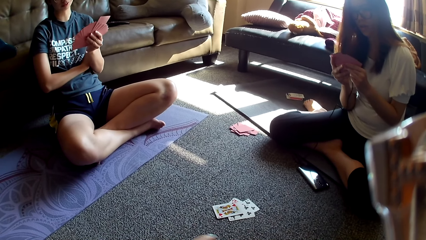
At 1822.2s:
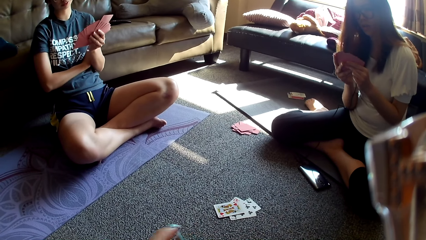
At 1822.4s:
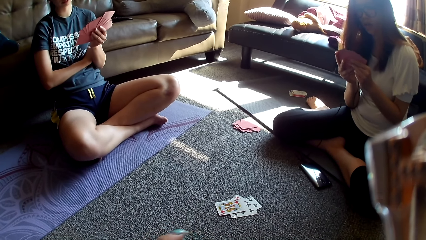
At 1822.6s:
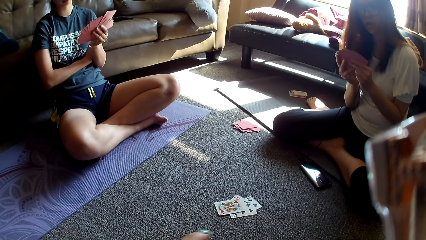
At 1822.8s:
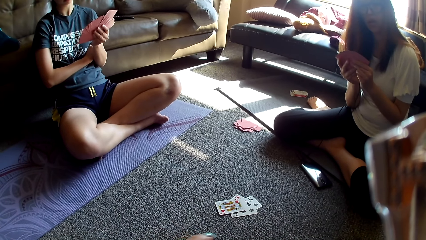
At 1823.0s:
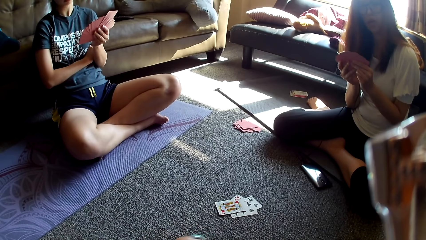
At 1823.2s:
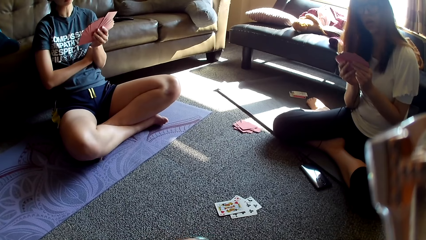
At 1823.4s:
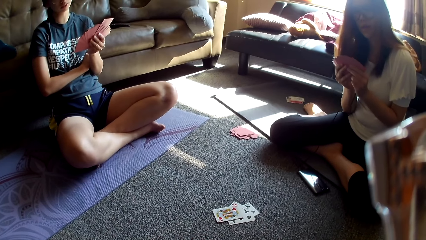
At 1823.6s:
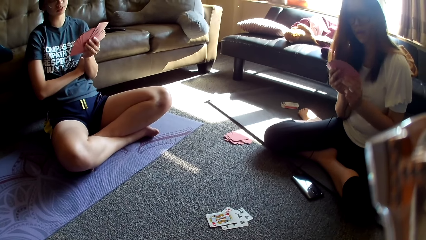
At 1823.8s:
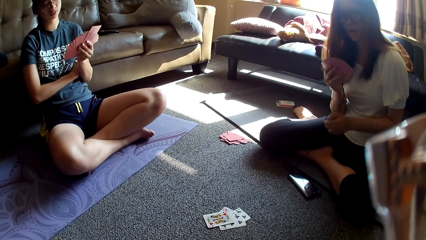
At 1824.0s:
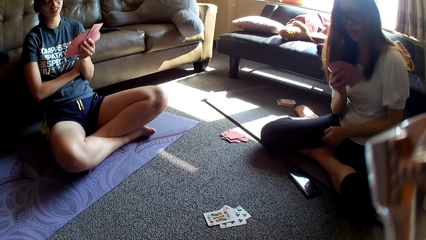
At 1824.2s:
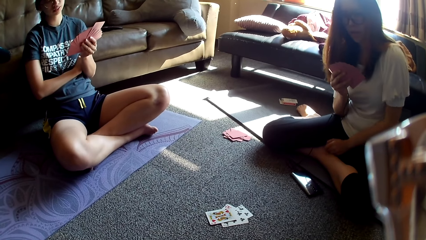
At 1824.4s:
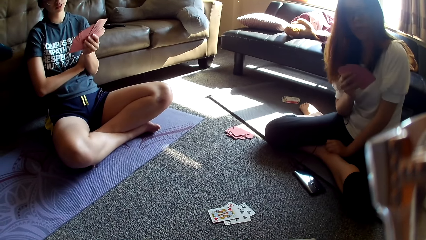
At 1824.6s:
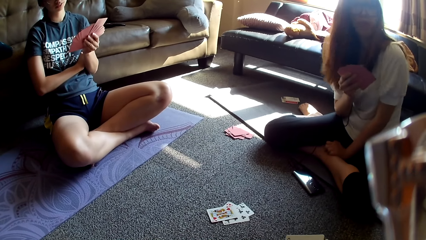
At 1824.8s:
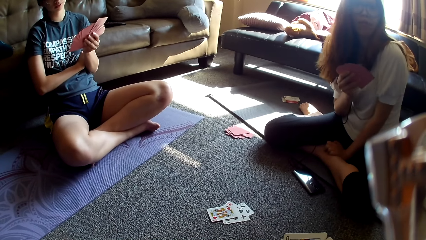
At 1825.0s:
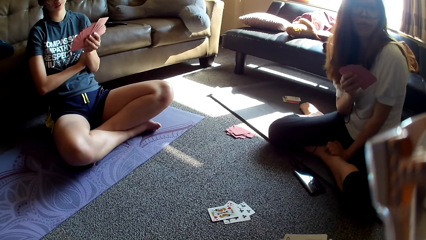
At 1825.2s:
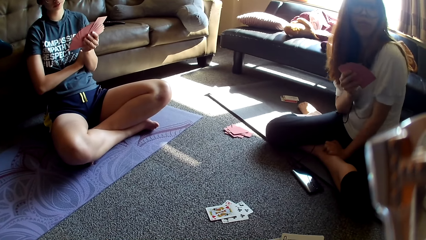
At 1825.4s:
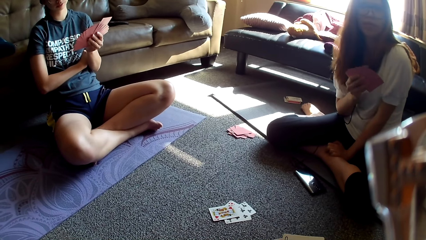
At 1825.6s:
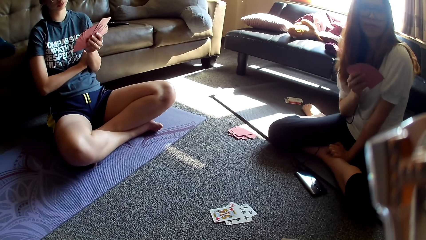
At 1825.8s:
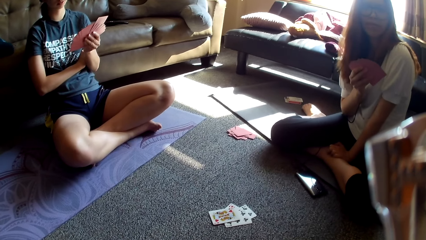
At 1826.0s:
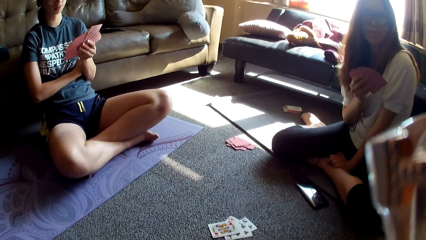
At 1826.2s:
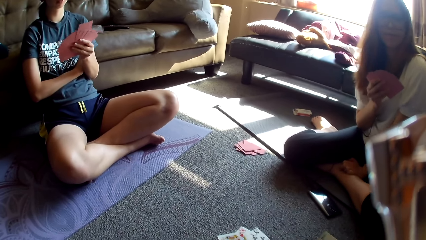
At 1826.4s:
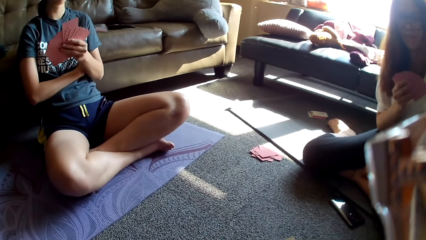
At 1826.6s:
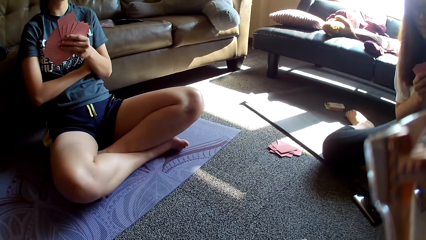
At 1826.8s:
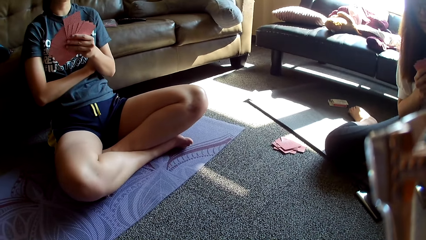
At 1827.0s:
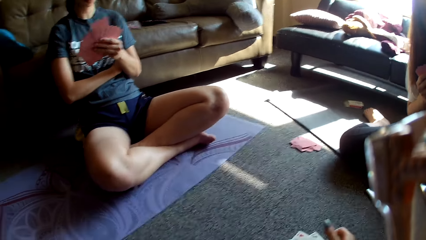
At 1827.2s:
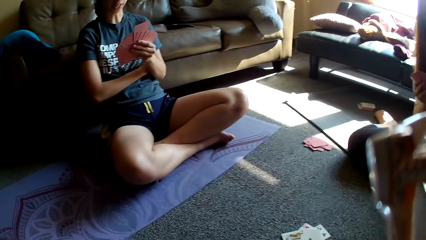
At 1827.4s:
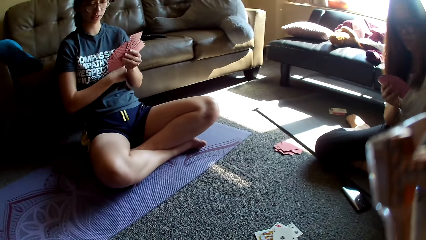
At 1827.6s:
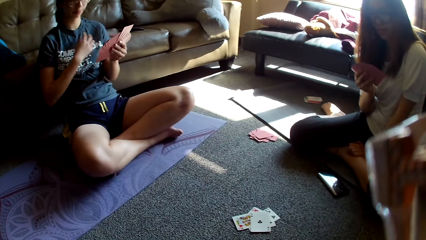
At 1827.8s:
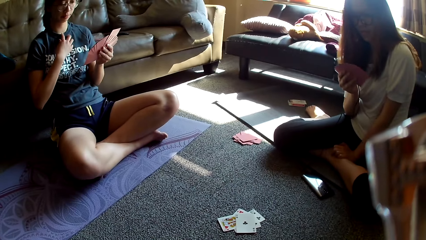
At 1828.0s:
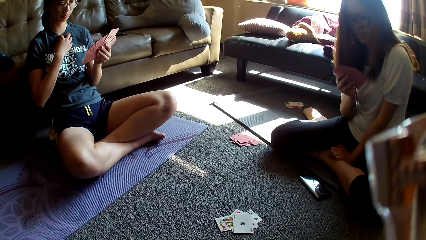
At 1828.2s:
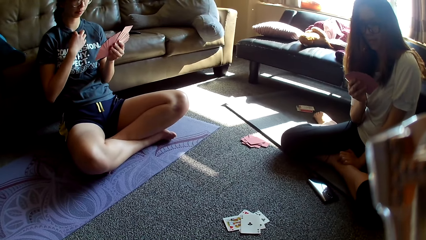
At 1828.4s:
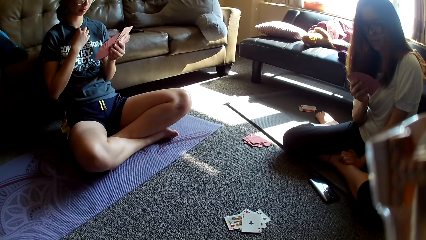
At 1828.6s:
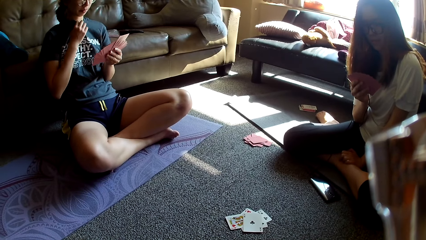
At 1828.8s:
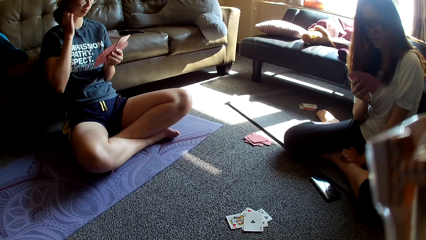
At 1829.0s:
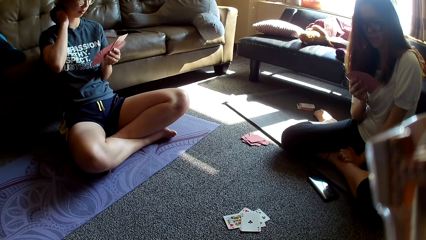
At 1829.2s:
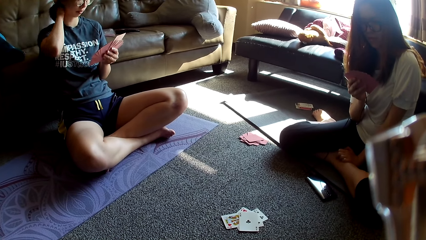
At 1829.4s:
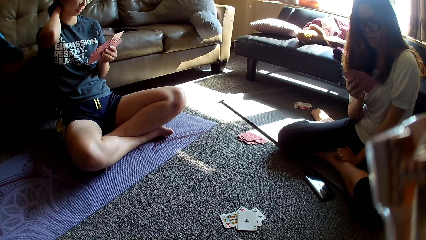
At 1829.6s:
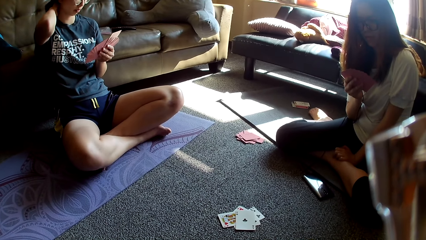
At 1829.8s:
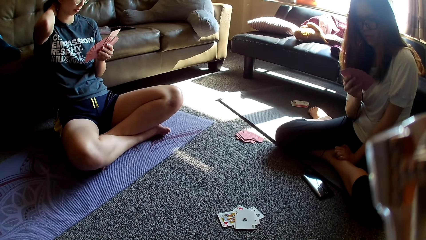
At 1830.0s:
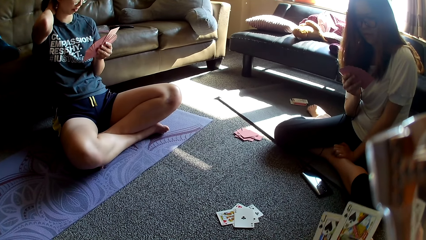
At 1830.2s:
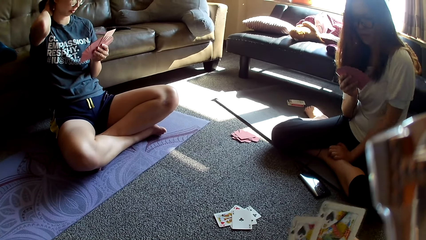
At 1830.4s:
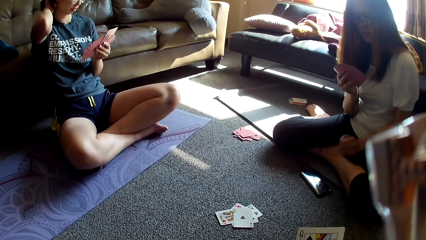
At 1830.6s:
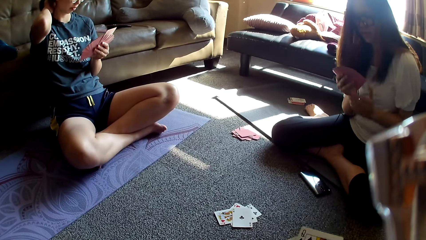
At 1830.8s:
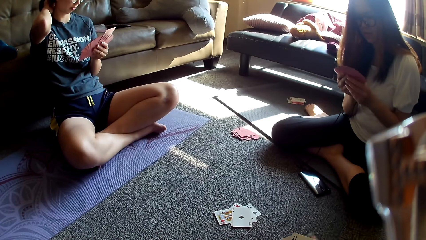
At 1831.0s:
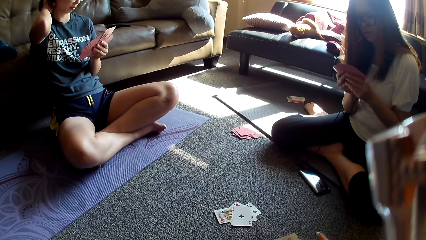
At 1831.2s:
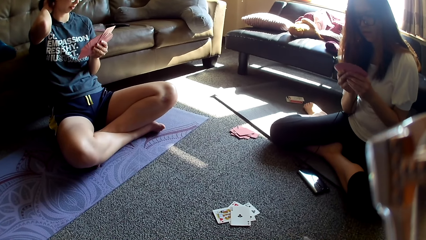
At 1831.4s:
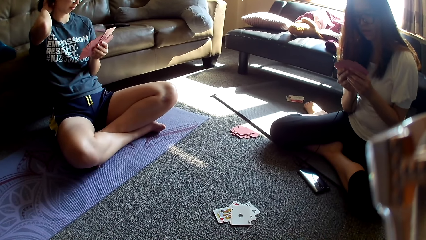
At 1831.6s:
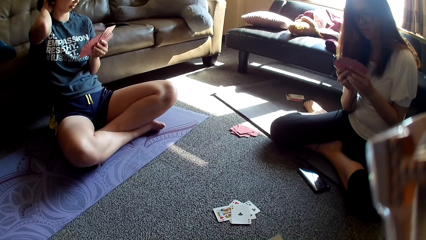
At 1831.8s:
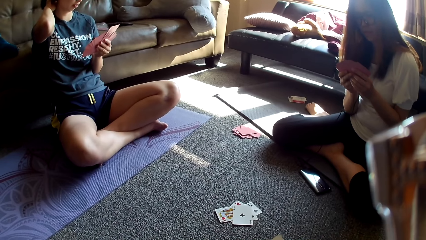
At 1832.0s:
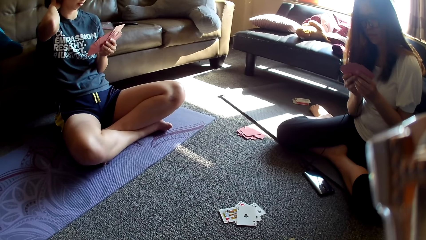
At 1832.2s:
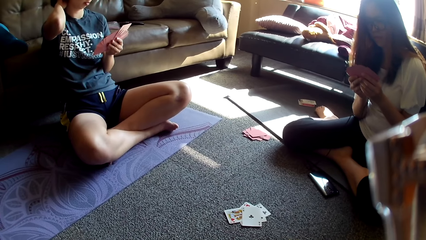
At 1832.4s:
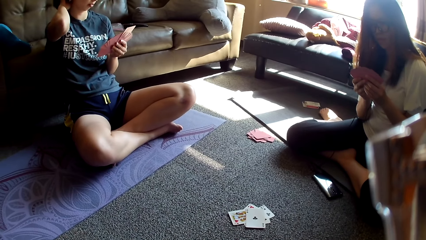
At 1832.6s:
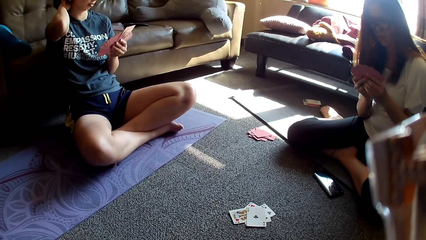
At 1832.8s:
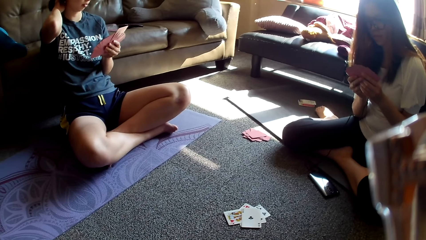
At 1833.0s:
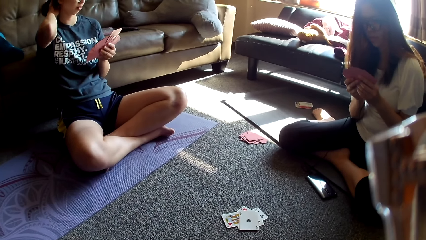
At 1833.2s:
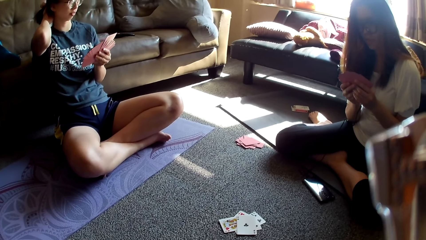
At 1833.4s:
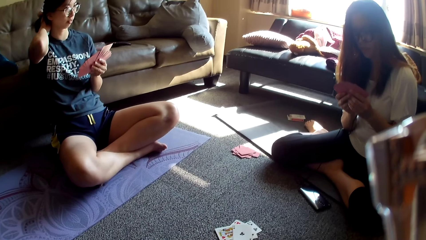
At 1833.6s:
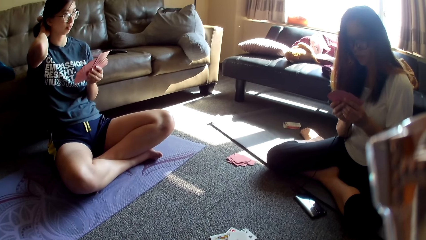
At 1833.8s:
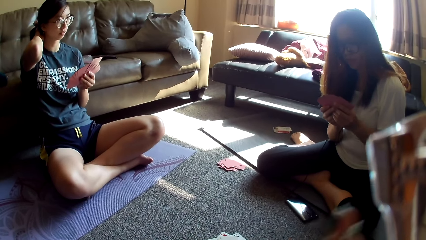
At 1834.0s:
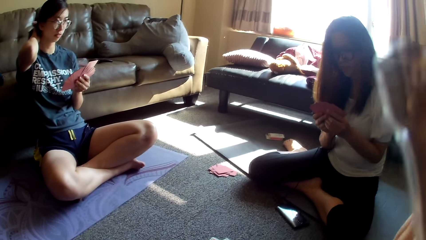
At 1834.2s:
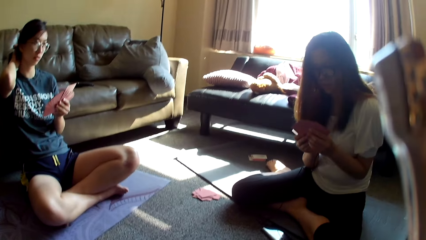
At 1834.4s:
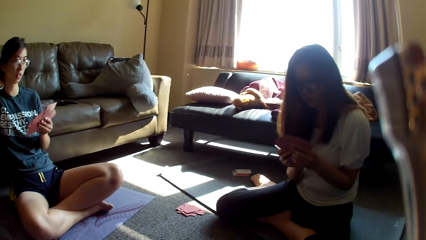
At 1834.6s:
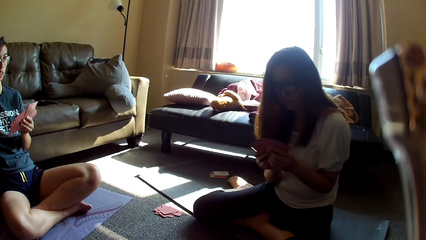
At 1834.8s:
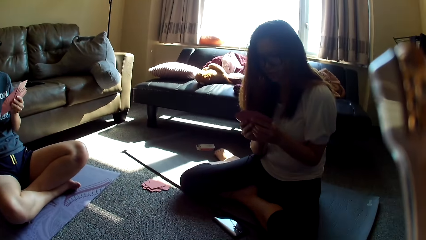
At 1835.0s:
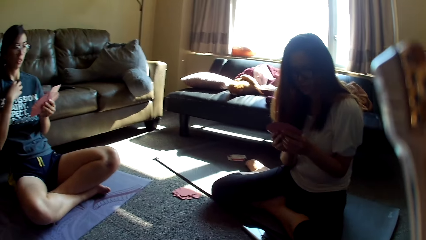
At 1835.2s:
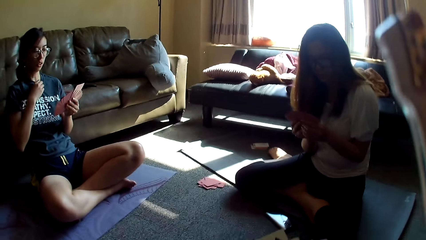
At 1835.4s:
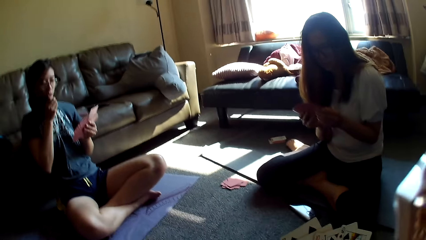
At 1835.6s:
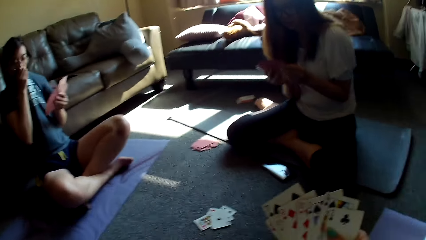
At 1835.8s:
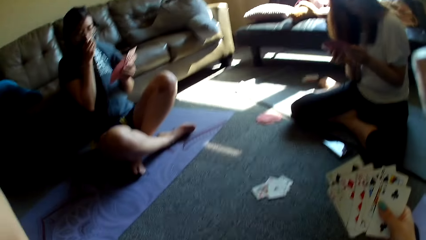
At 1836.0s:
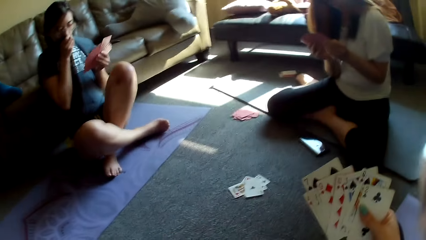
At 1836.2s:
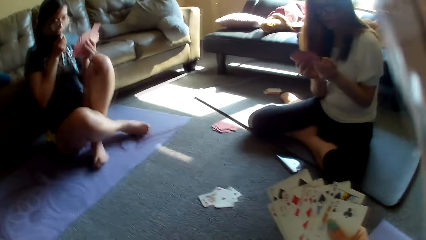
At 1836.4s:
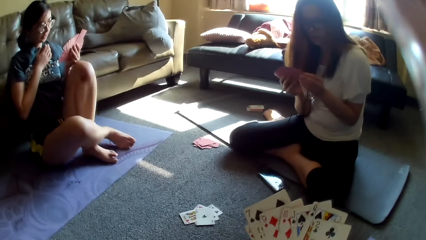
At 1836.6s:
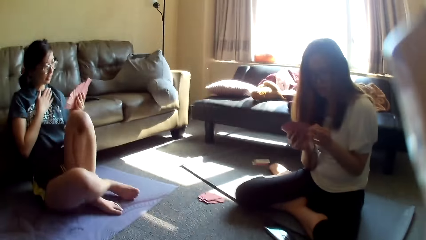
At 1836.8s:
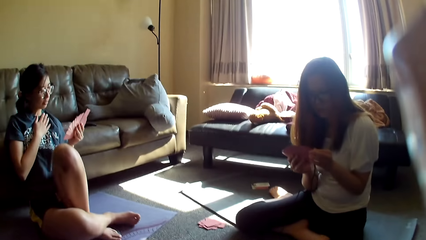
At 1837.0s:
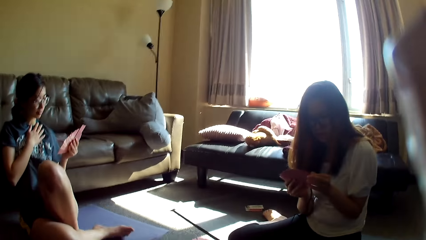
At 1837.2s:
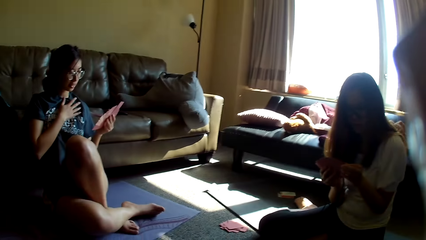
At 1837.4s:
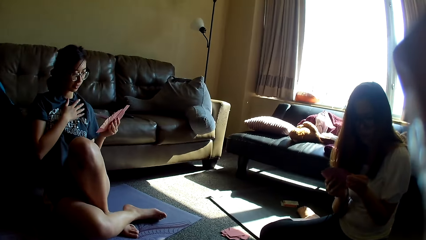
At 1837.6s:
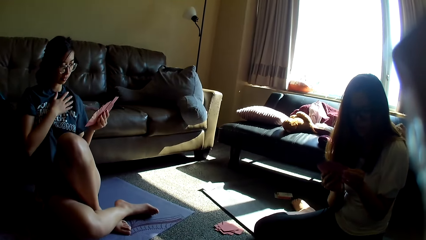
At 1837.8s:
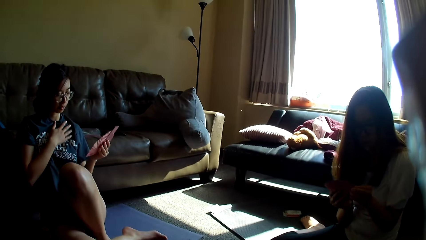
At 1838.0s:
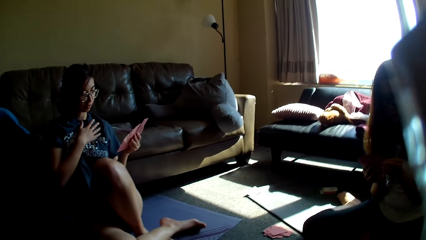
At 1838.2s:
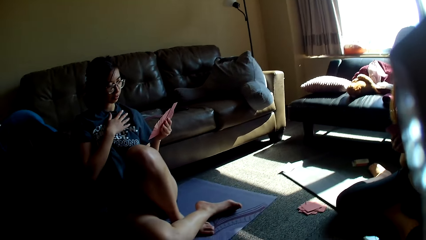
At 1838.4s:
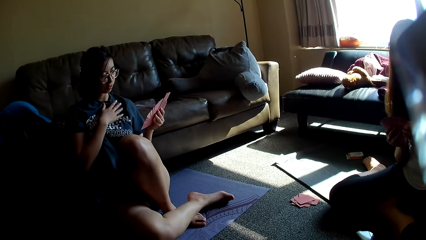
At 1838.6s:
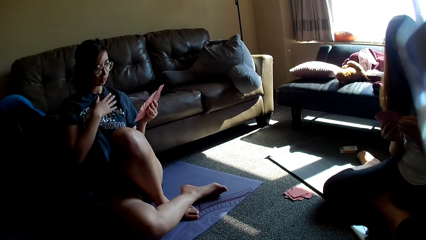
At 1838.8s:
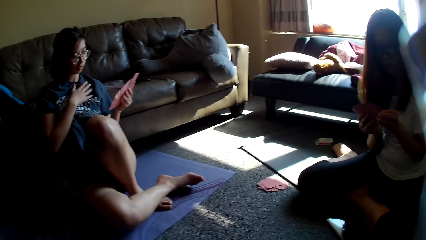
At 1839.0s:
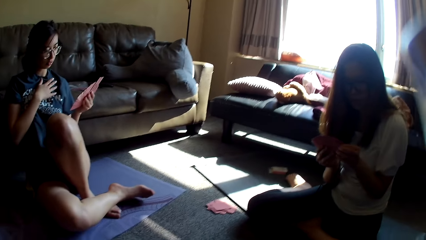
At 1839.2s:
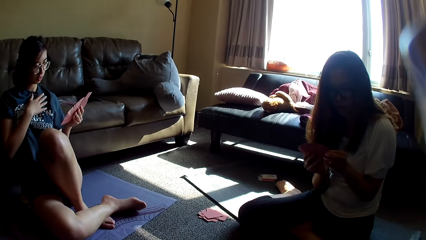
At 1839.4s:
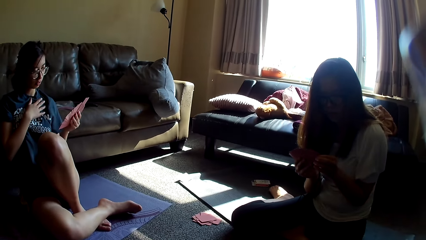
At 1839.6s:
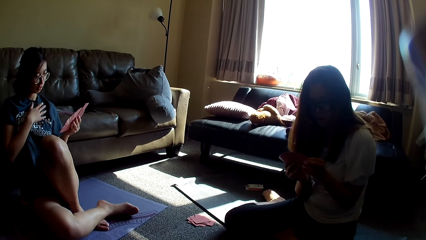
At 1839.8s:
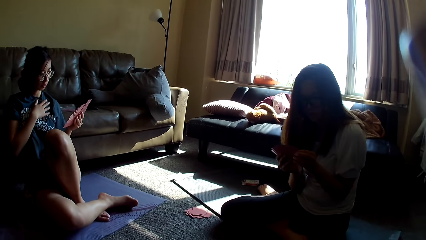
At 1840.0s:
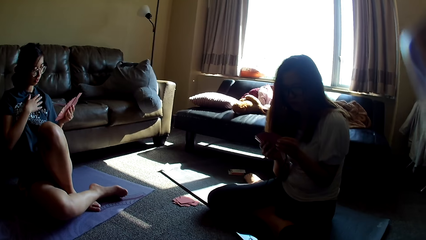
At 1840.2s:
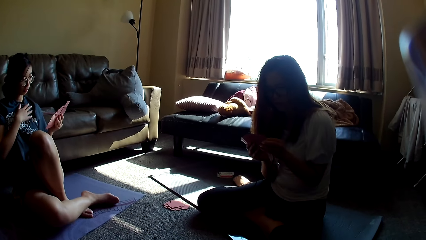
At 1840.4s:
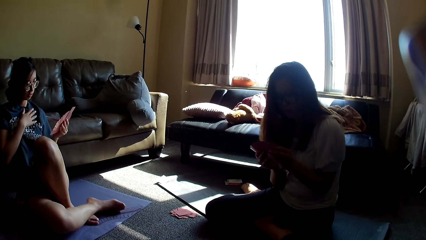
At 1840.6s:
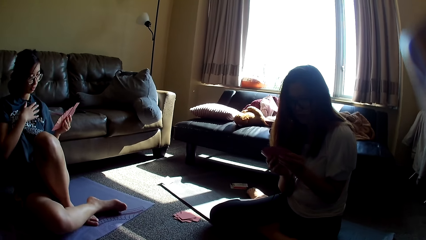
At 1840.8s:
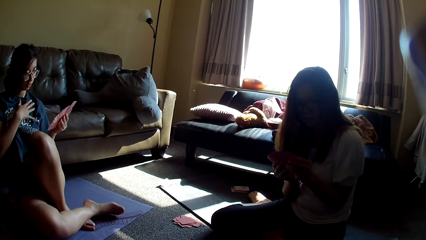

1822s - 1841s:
The camera wearer moves a finger. A lady rests her hand on the leg. Another lady touches her top and touches her neck. The camera wearer moves cards. The first lady holds the cards. The other lady holds her top, covers her mouth with a t-shirt. The camera wearer looks around. The other lady shakes a leg.
